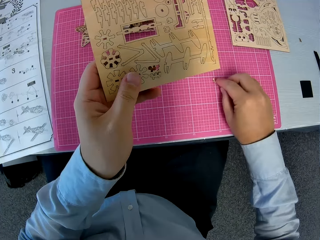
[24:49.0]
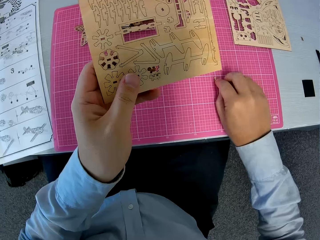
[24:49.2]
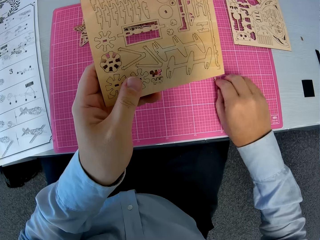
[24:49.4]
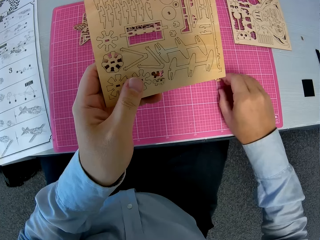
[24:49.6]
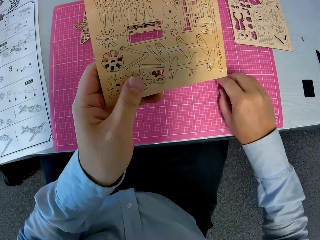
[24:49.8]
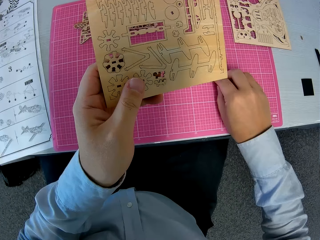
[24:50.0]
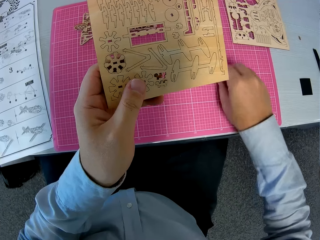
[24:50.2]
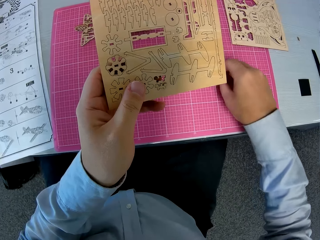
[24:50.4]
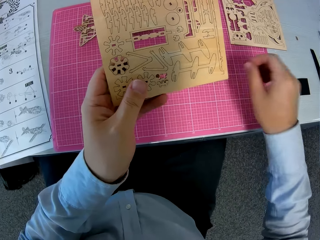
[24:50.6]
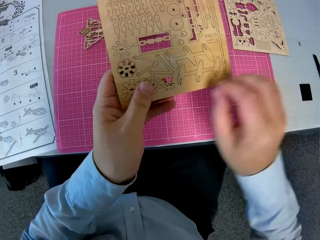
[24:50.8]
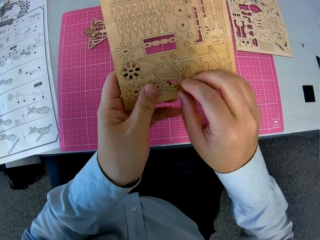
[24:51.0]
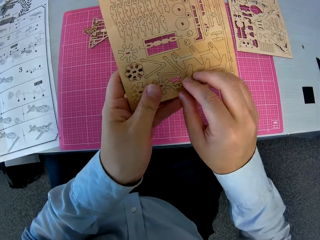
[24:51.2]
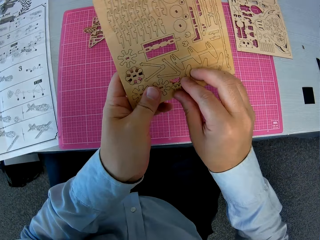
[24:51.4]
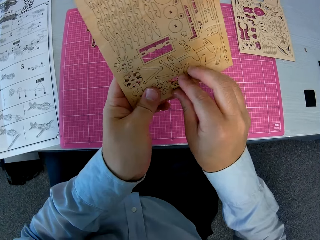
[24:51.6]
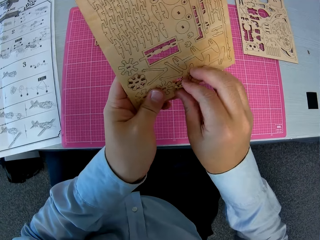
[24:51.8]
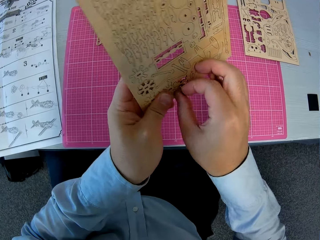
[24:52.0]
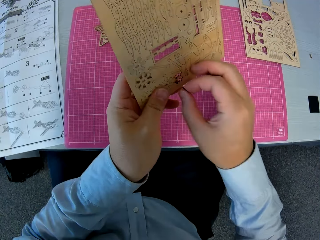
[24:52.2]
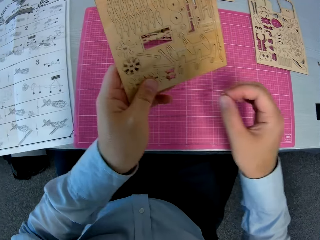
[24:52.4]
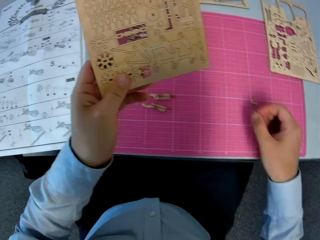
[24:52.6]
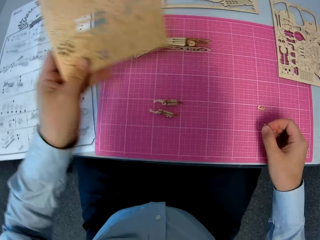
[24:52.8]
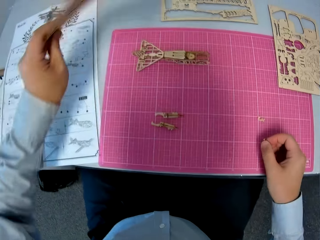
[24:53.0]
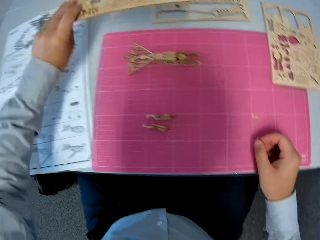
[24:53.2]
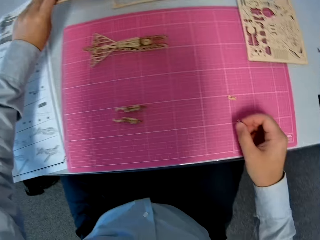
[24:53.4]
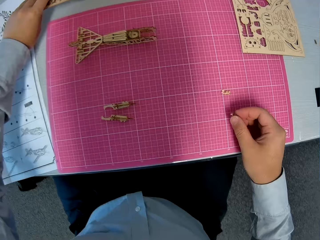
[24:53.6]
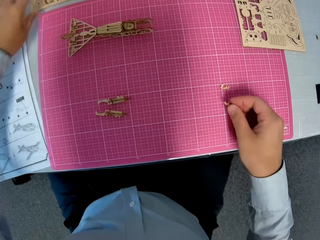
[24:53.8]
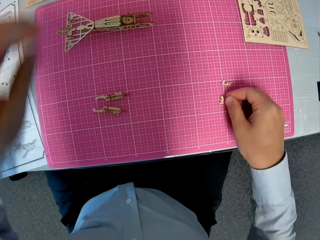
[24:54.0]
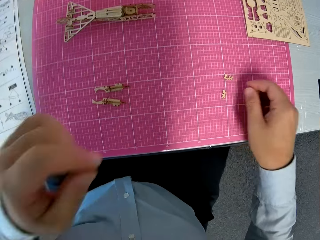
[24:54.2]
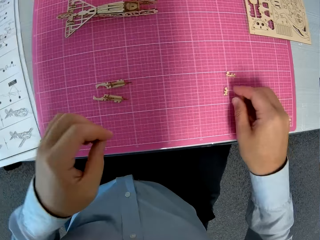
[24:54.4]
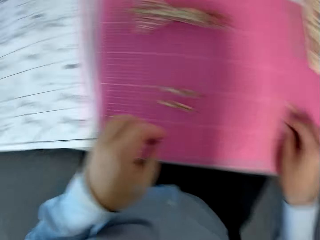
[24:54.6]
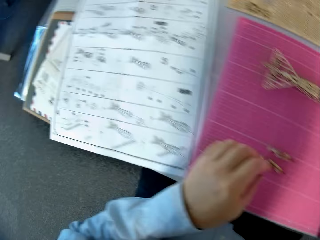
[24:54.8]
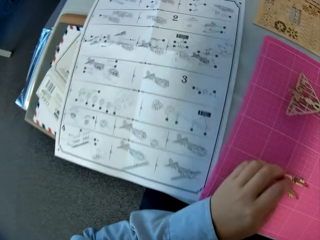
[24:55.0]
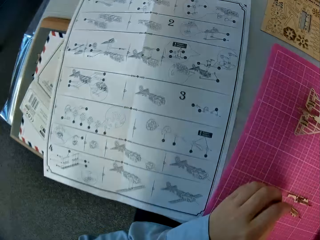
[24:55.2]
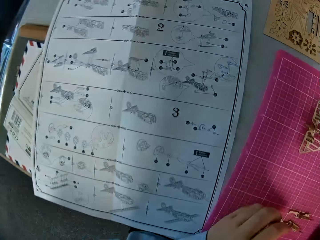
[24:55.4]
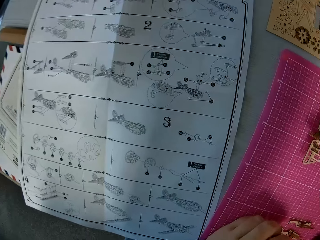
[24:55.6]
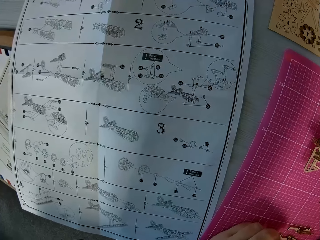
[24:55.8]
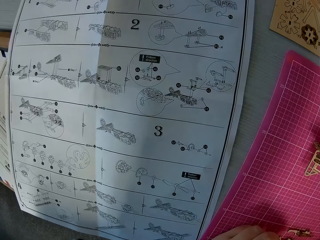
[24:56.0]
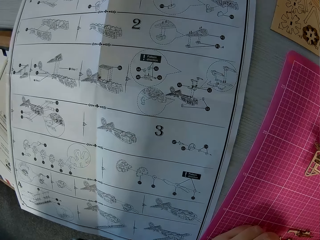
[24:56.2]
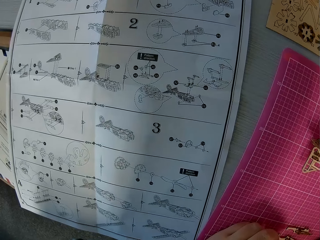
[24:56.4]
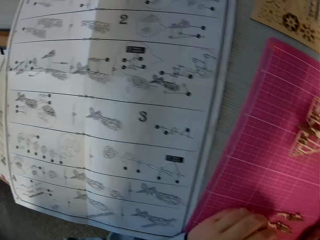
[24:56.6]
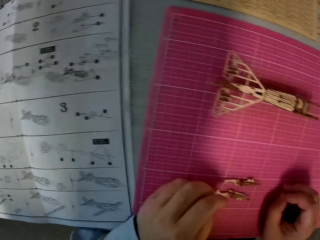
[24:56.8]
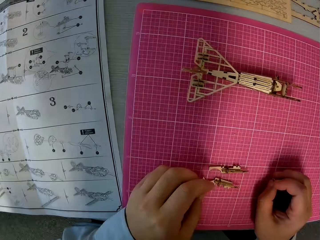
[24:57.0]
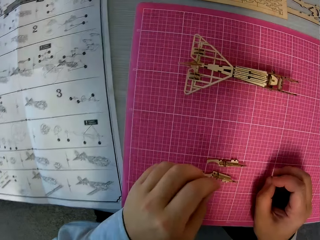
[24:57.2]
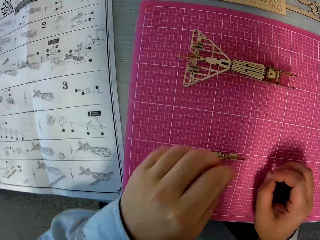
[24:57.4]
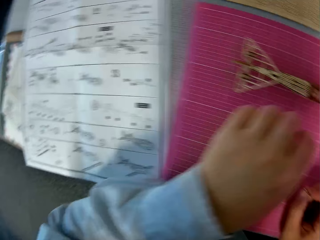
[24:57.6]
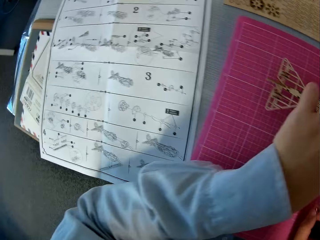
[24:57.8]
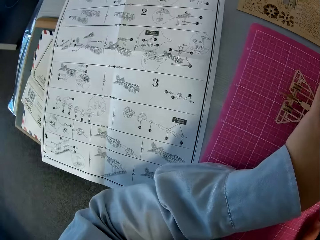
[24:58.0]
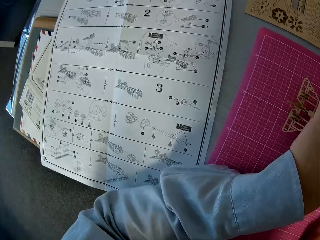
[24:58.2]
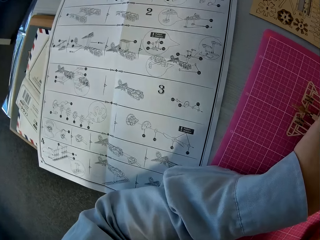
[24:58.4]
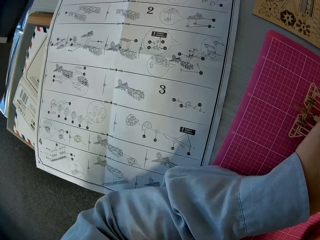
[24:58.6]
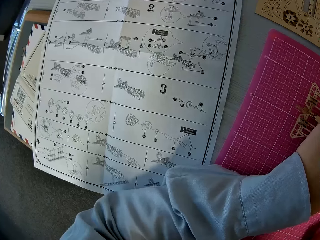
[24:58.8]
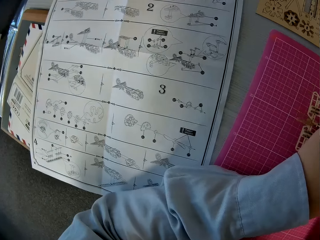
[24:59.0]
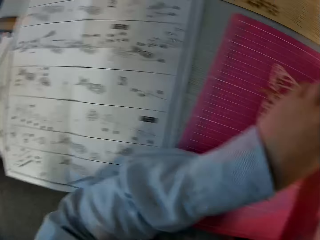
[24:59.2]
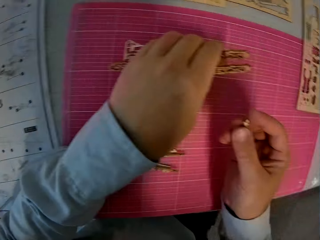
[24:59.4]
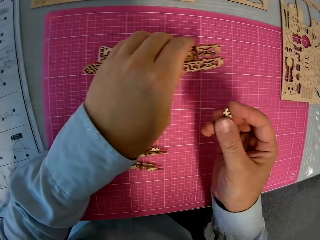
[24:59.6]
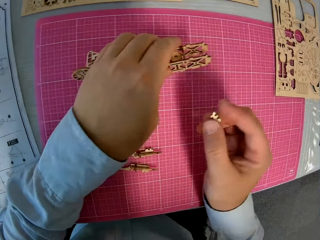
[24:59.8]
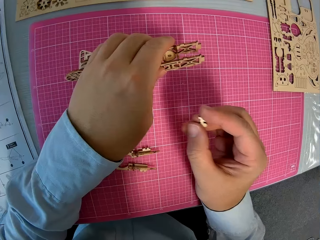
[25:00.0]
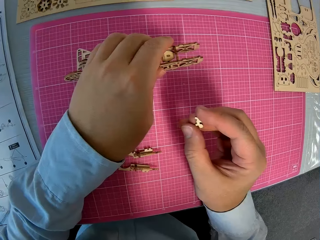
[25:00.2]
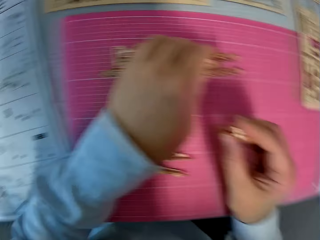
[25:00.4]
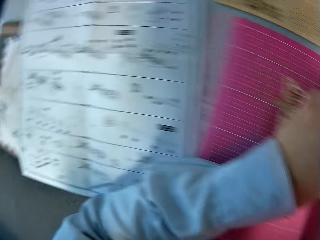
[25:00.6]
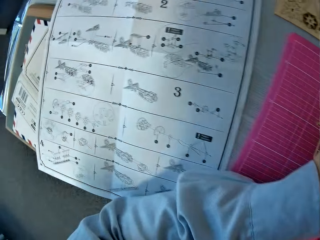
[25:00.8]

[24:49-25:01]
The camera wearer drops the detached piece of sheet in his right hand on the cutting mat. He pulls another crafting piece from the ShapeBoss with his right hand. He drops the detached piece of sheet in his right hand on the cutting mat. He places the ShapeBoss in his left hand back on the table. He touches one unit crafting piece on the cutting mat with his left hand. He reads the guide on the table. He lifts the craft structure on the cutting mat with his left hand. He holds a small crafting piece in his right hand.
